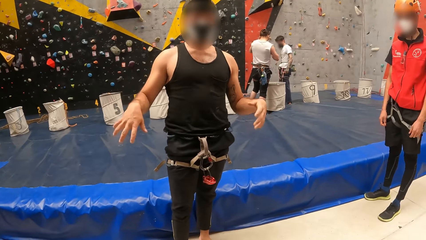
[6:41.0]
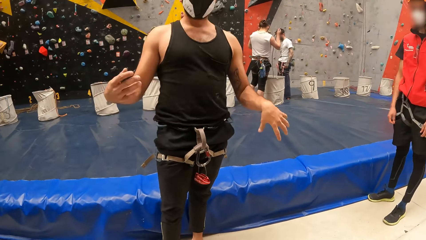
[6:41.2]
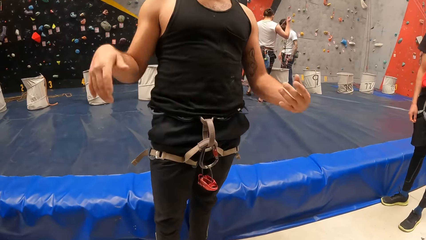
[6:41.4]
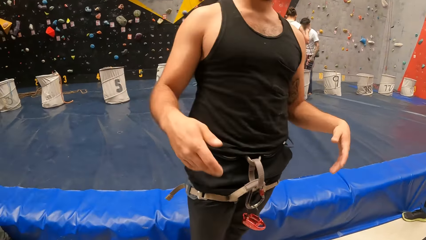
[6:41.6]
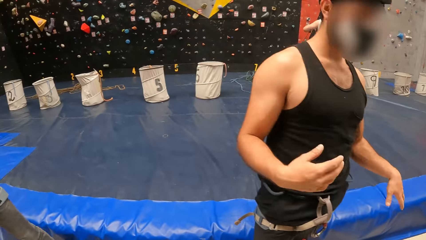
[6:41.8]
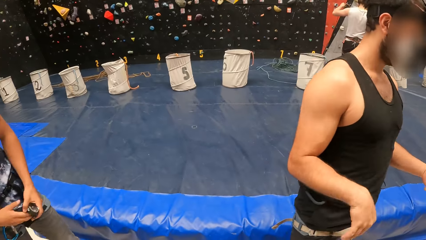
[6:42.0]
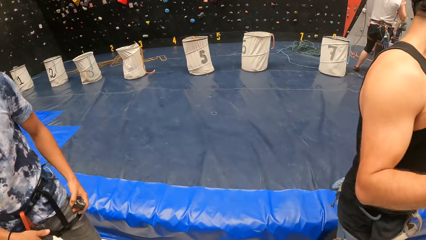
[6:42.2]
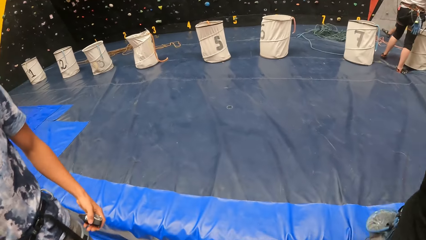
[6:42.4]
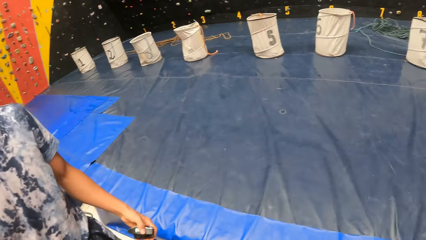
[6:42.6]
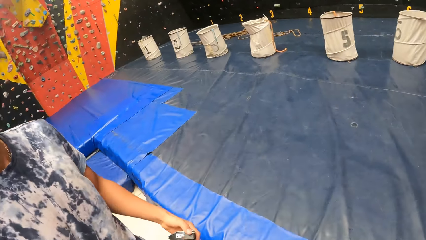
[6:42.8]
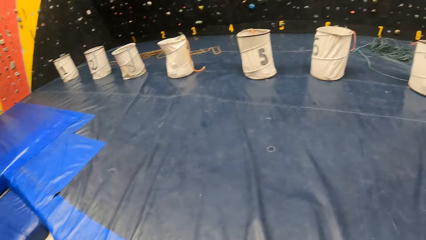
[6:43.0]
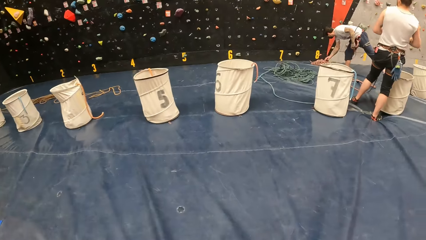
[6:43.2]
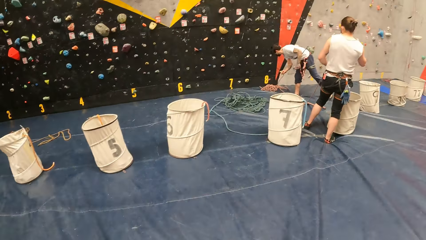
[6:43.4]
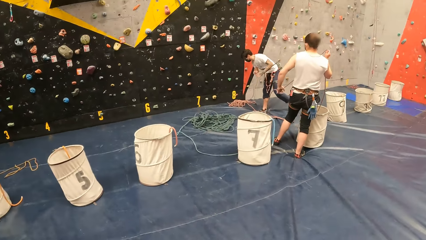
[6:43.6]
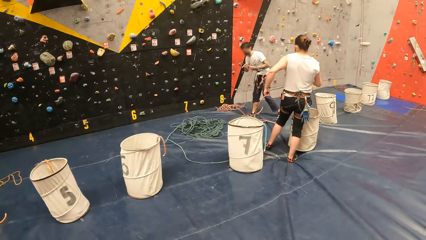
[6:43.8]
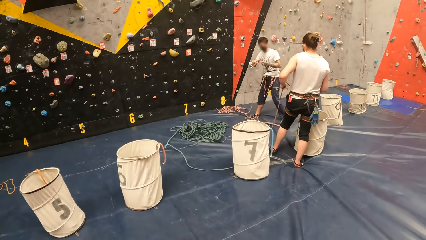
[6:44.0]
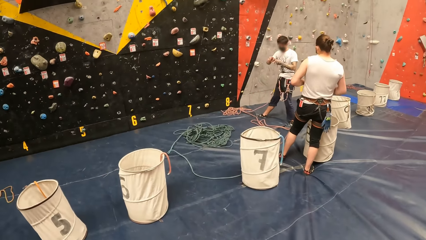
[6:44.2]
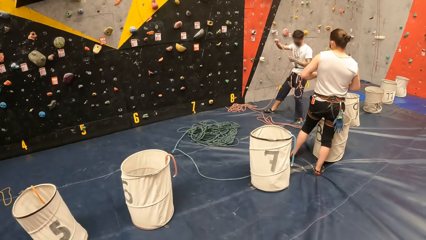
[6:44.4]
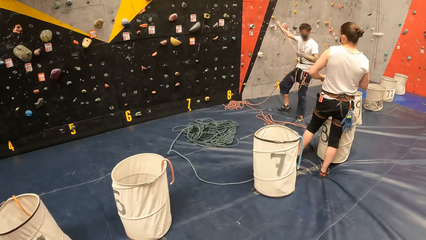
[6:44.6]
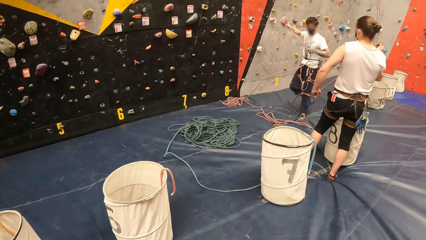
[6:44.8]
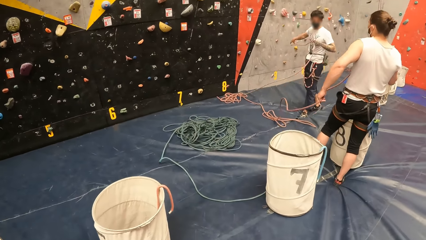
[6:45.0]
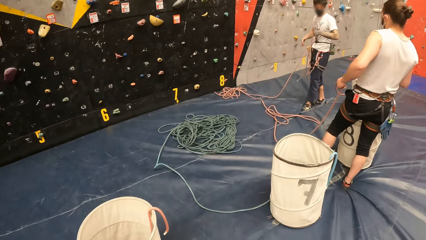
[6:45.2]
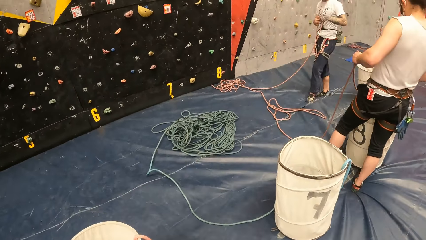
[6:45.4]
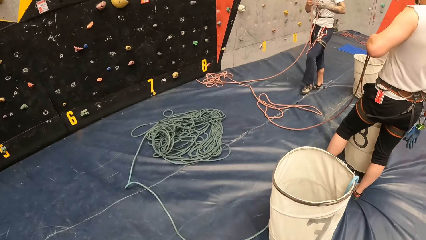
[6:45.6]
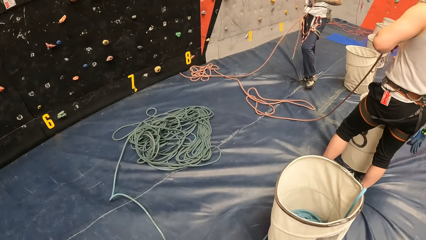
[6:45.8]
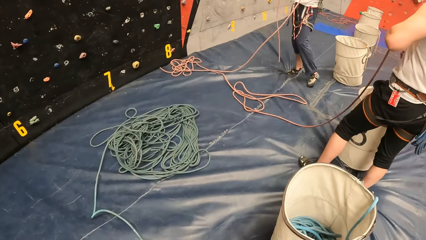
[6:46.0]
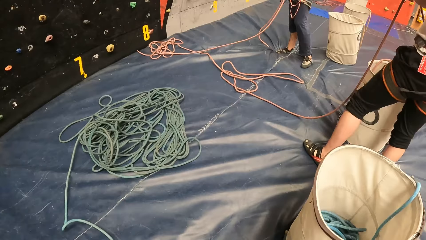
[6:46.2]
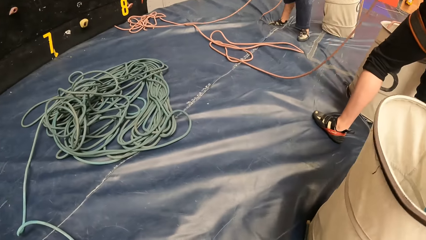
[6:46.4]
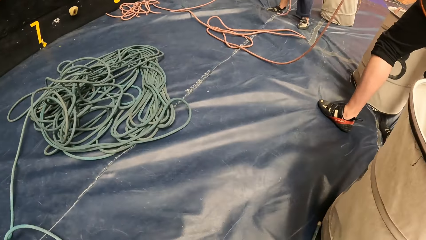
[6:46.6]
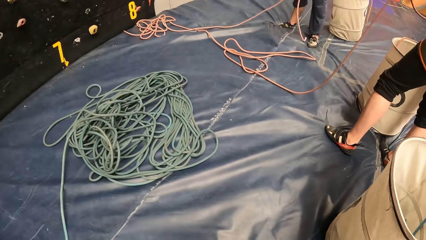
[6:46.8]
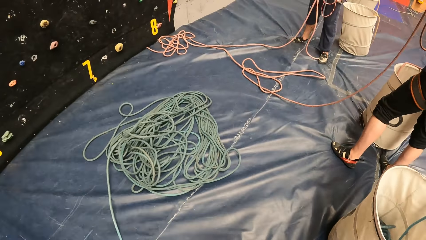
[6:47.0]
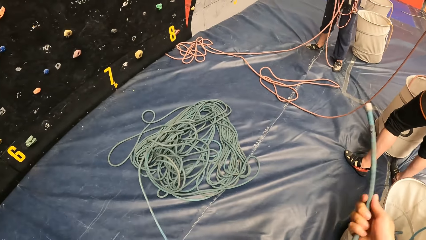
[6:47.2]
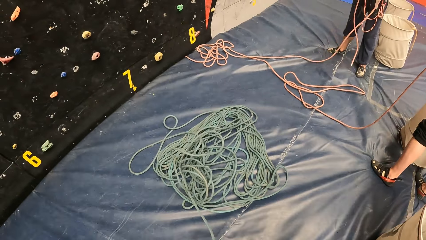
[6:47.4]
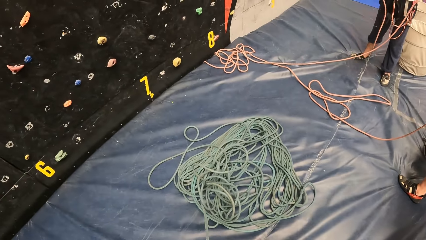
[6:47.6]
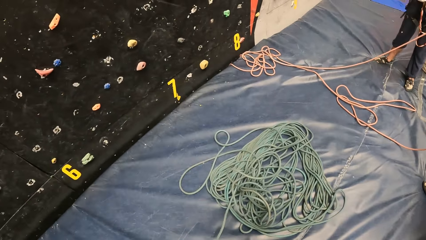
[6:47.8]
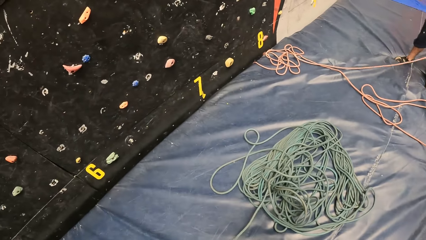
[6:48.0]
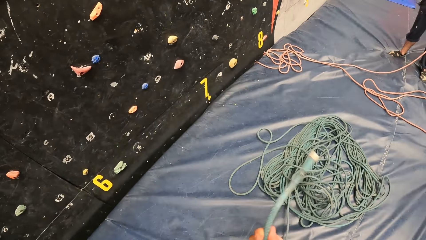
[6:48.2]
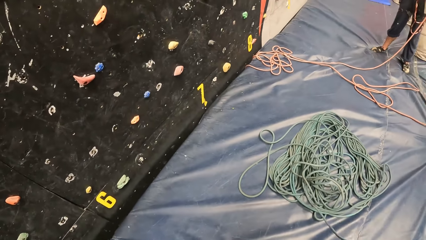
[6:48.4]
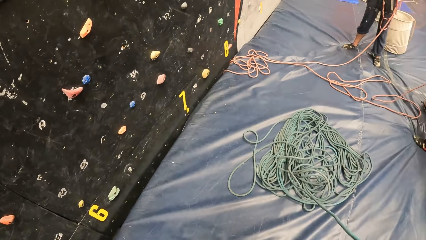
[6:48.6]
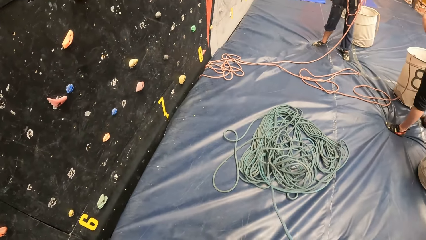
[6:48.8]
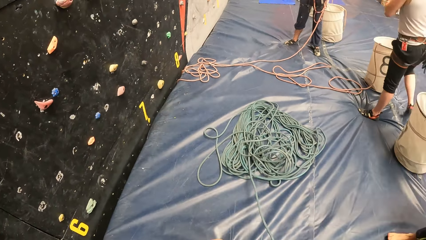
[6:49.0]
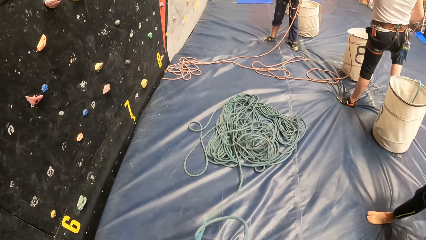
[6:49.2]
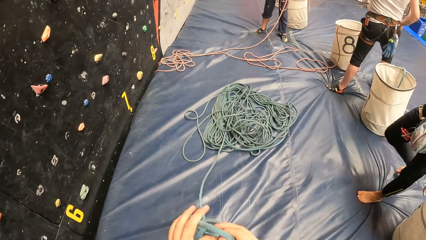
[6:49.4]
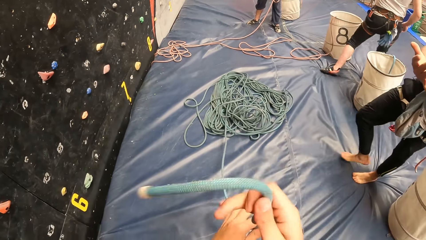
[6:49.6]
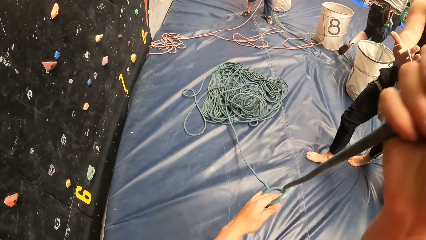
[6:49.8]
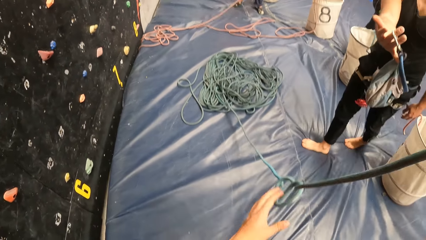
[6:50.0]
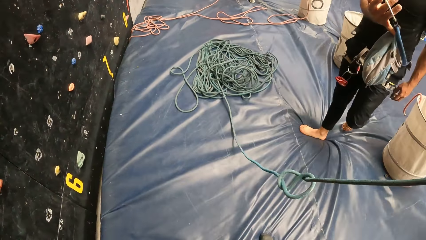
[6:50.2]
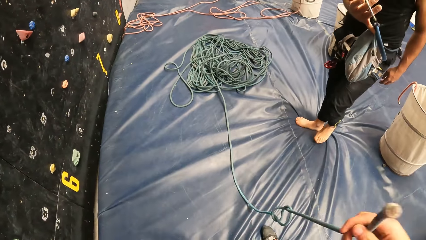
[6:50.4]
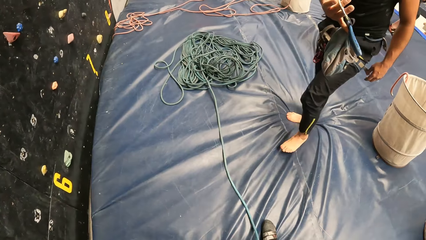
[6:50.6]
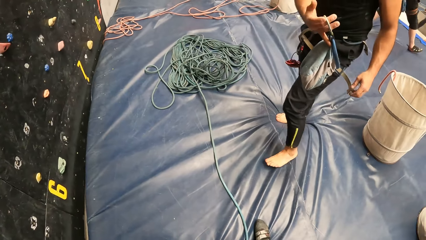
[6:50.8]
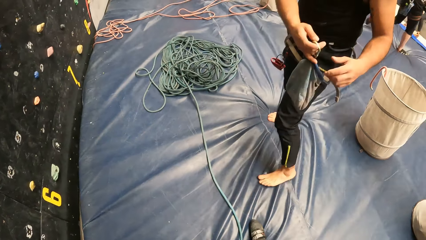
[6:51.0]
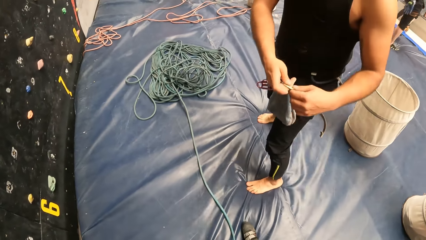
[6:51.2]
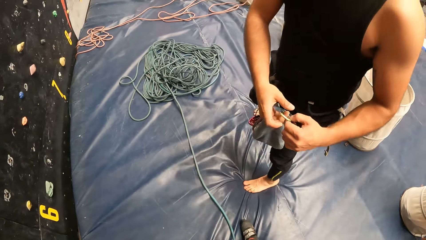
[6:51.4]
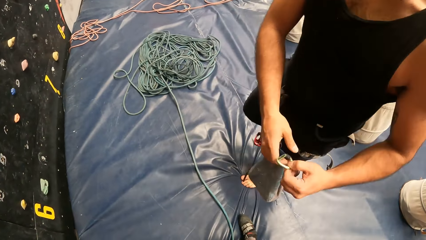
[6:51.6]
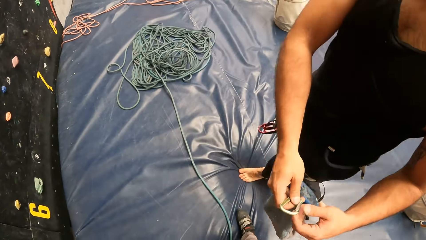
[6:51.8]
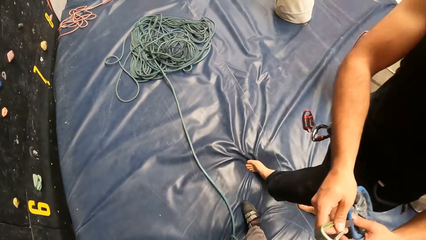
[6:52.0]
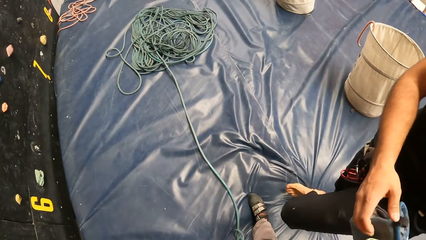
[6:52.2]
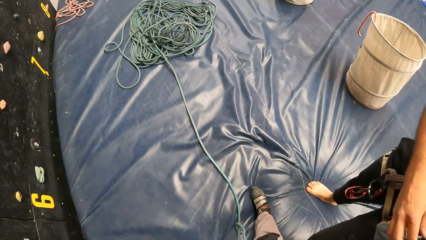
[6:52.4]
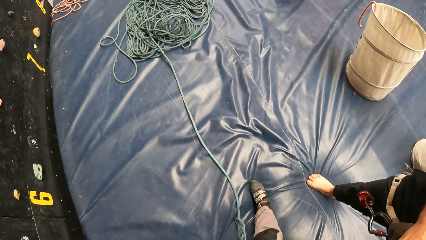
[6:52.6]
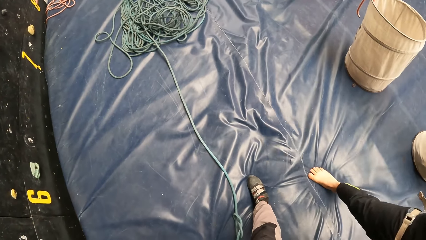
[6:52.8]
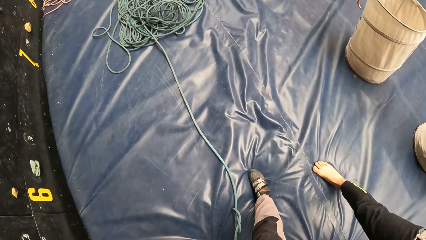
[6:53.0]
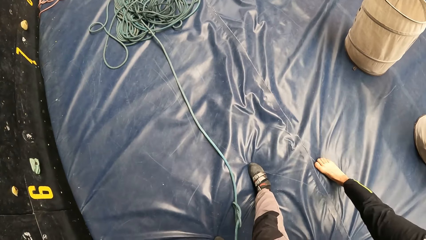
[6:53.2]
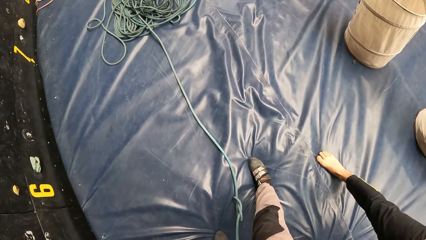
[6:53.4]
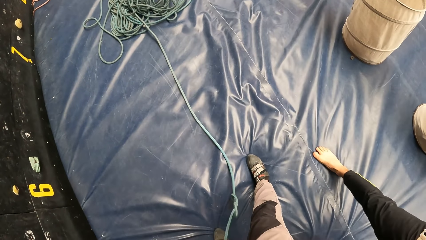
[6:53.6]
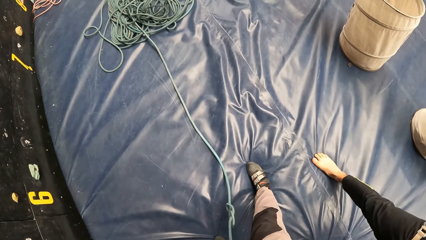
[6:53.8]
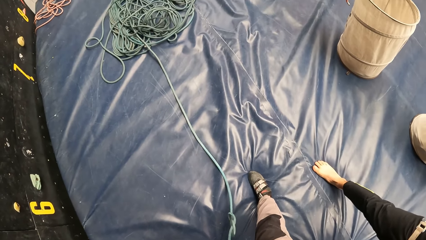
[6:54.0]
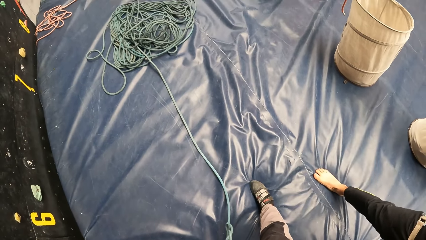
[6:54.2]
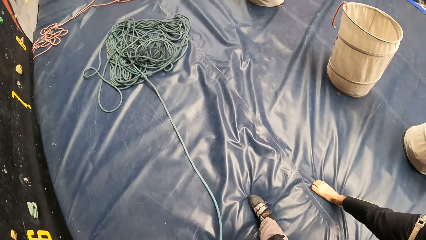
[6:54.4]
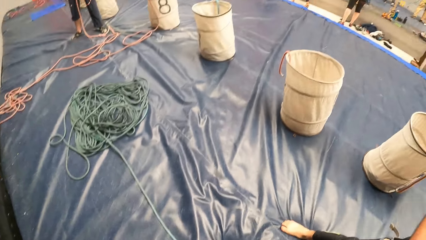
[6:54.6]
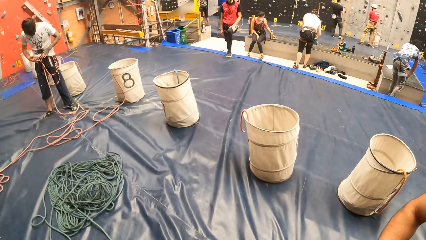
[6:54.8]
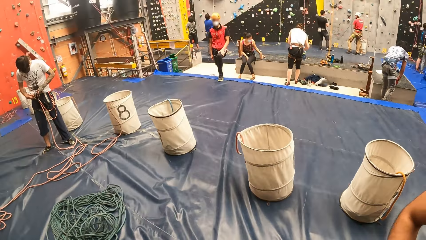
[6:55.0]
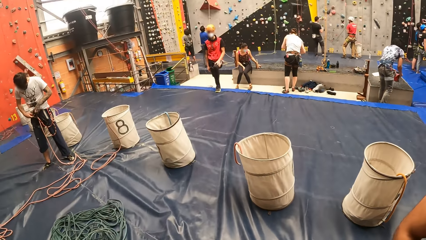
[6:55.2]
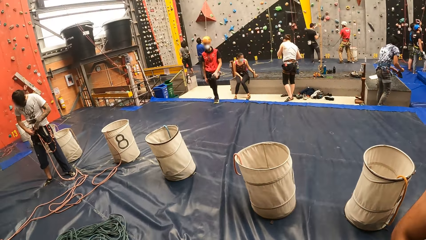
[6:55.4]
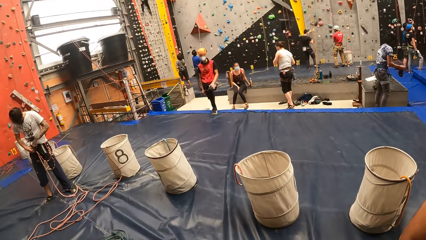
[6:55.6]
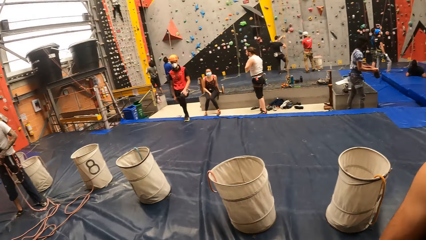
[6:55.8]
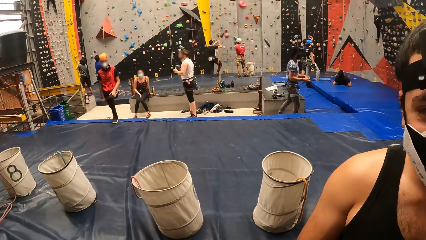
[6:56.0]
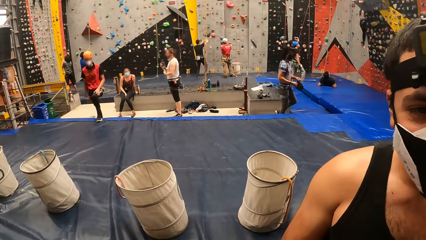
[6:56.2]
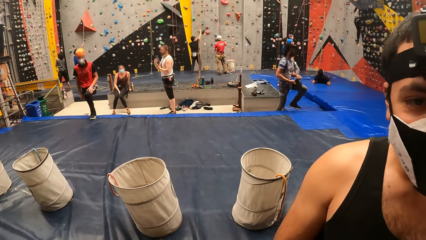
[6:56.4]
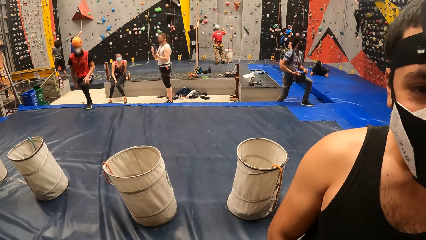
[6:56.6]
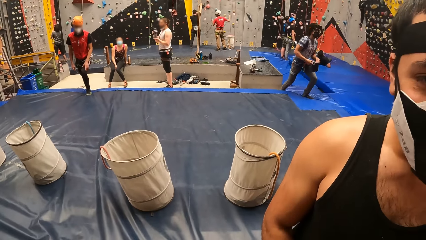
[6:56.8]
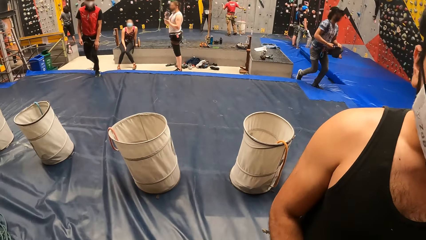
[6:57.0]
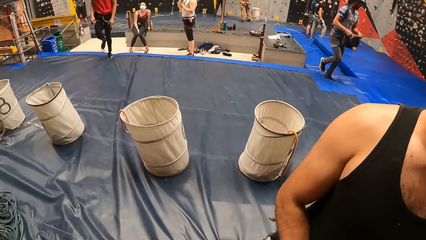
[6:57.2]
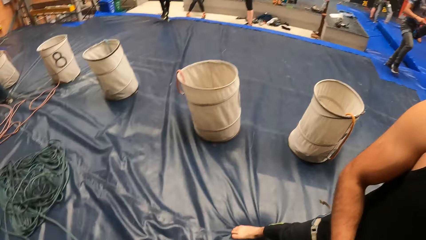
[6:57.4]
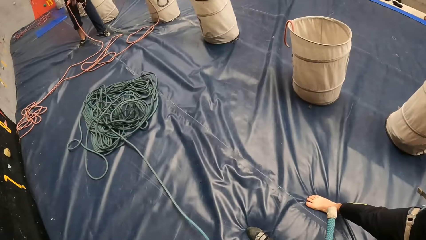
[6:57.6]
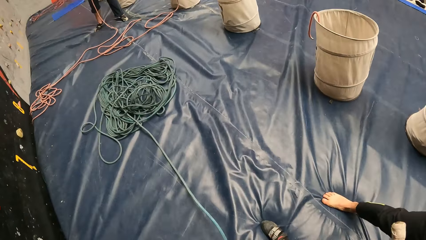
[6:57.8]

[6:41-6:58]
The camera wearer walks around the stone climbing wall room. They pick the rope from the ground. They hold the rope. They look around the stone climbing wall room.
